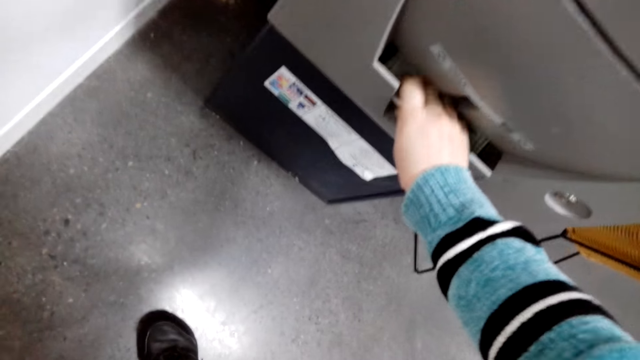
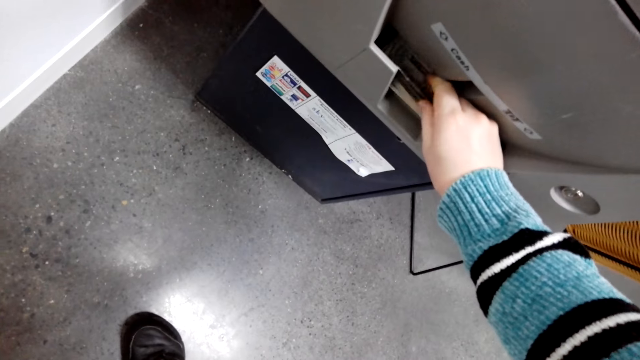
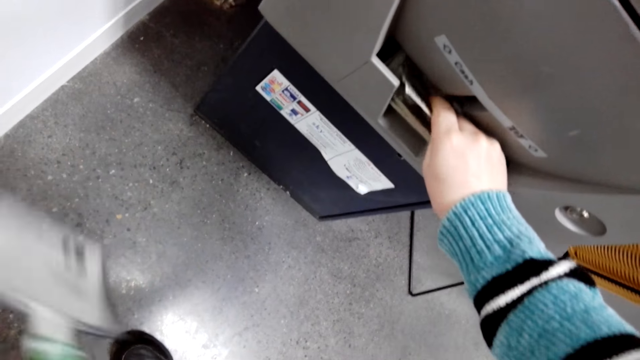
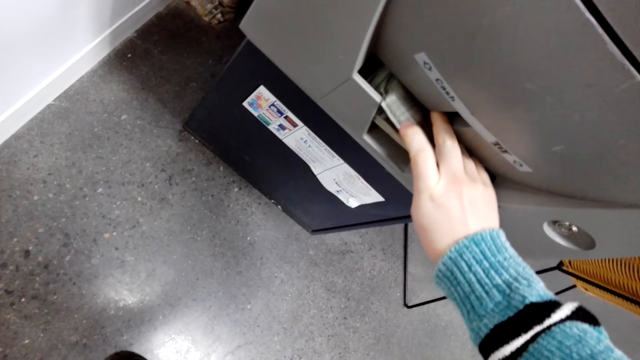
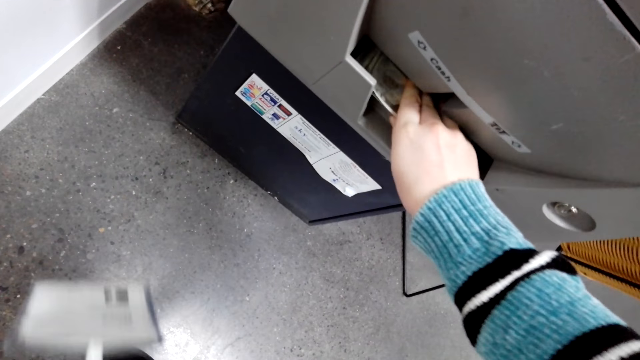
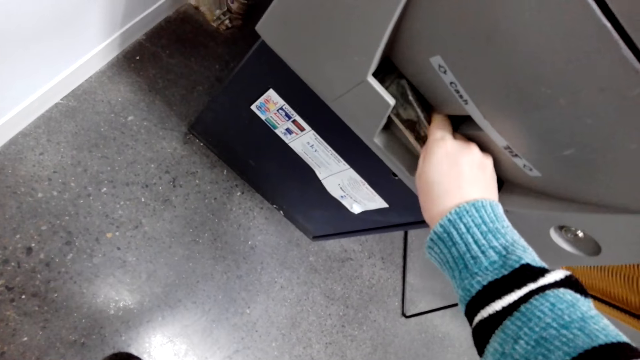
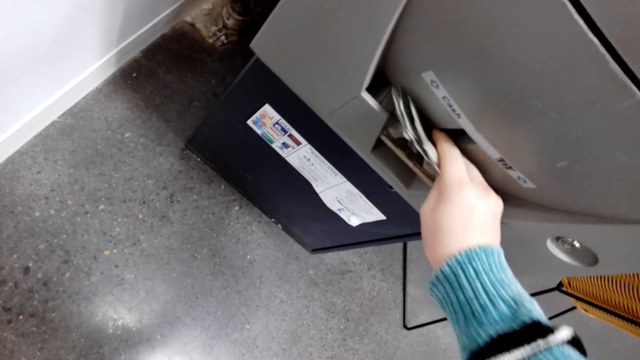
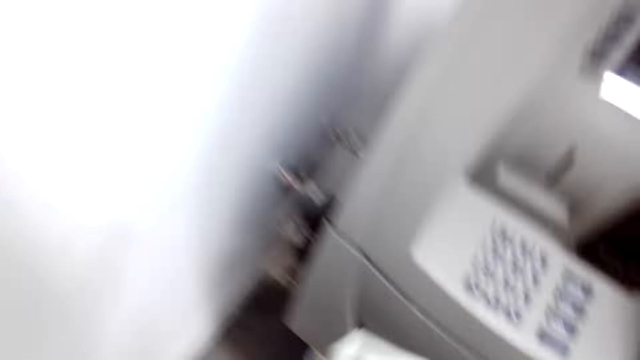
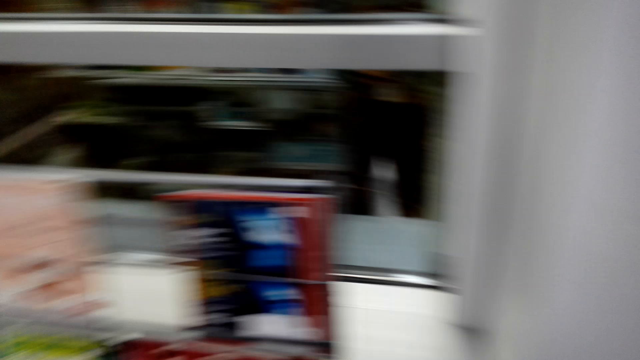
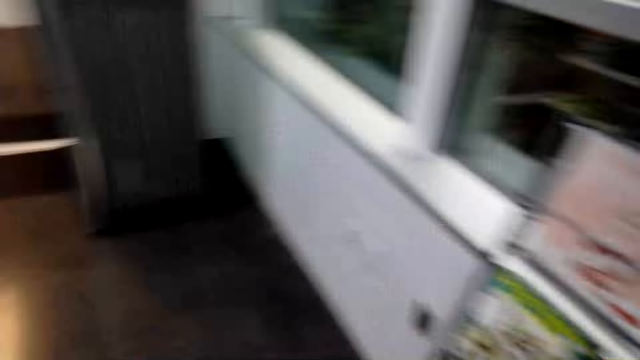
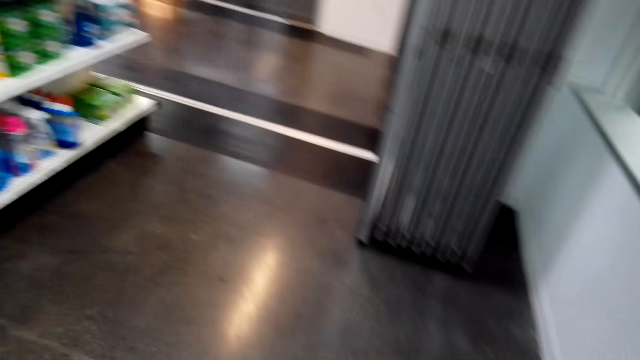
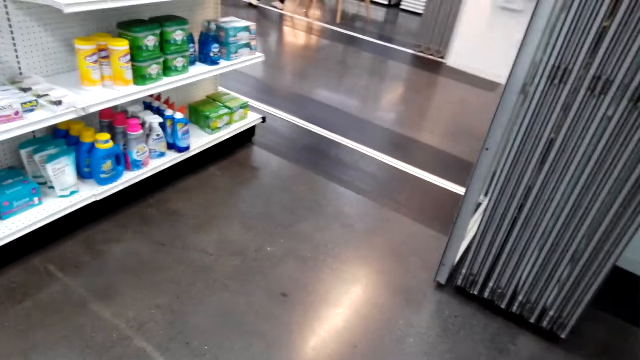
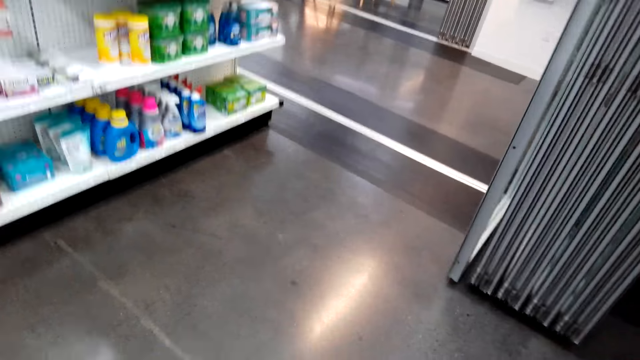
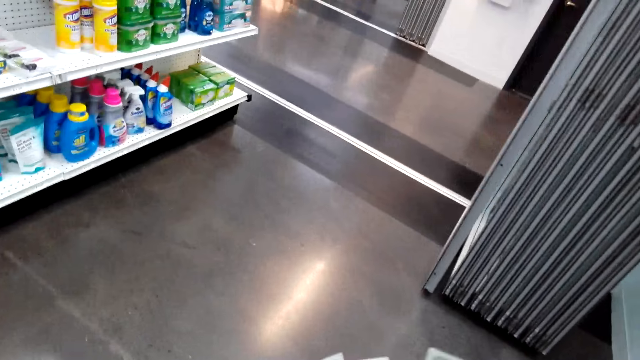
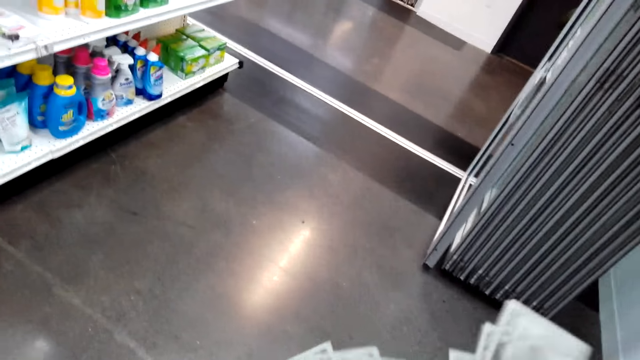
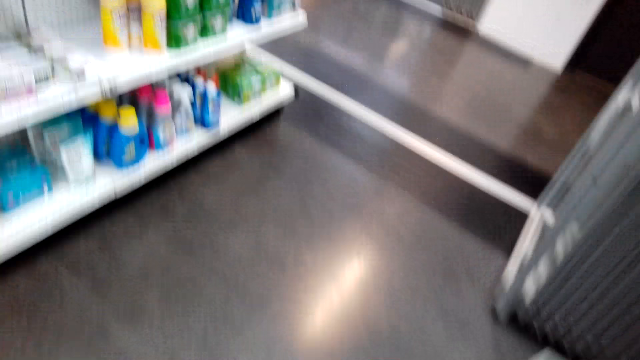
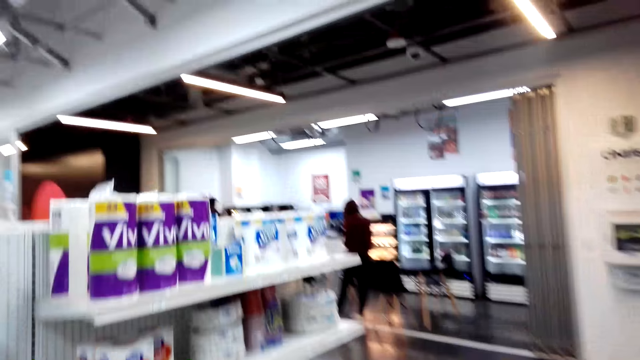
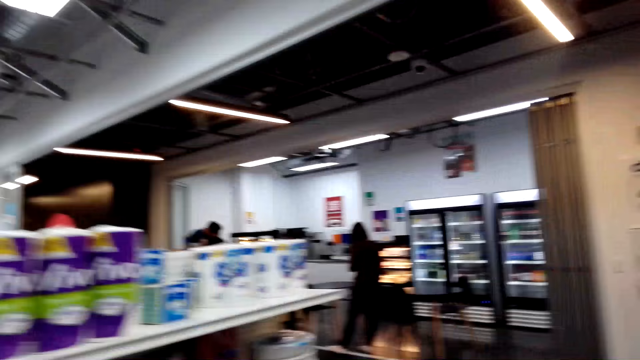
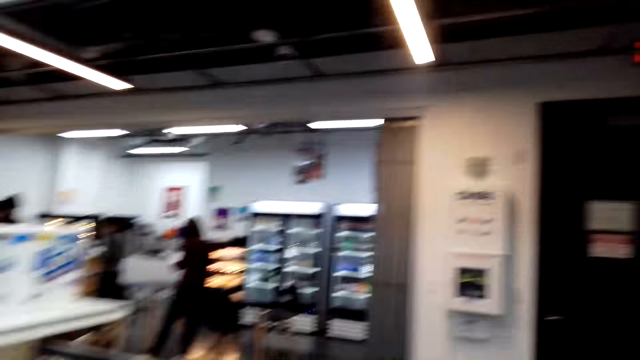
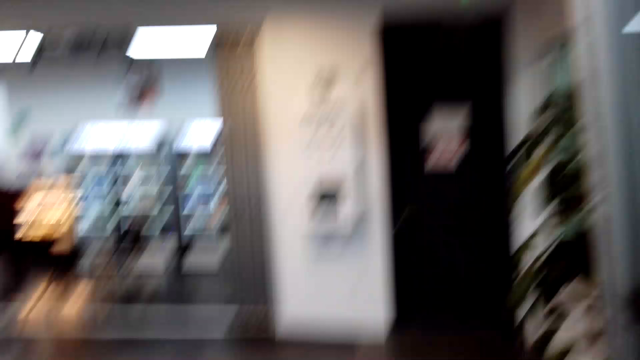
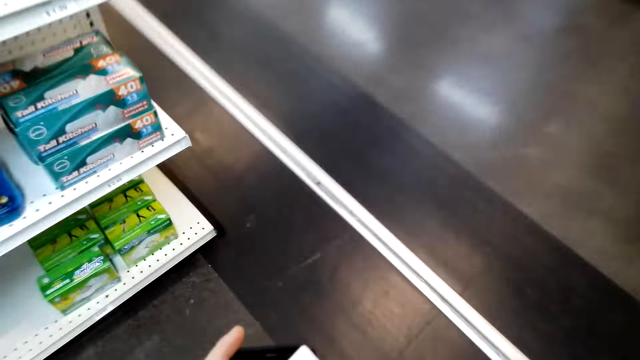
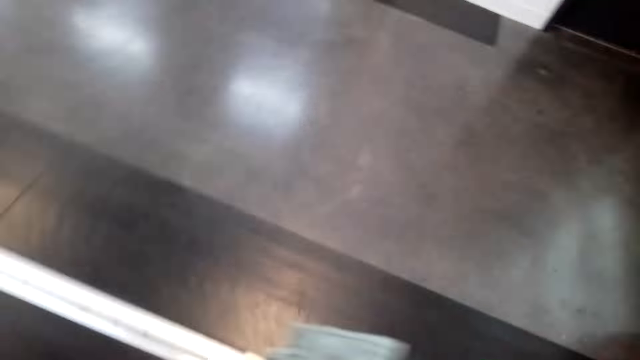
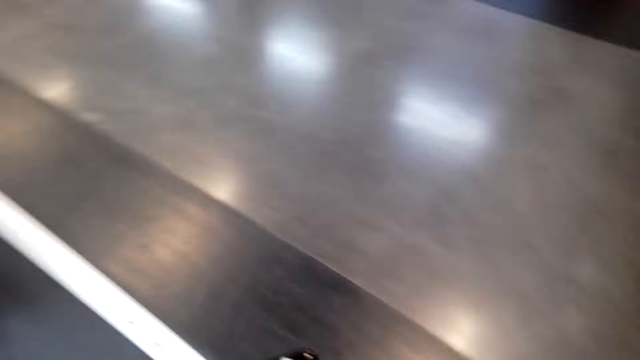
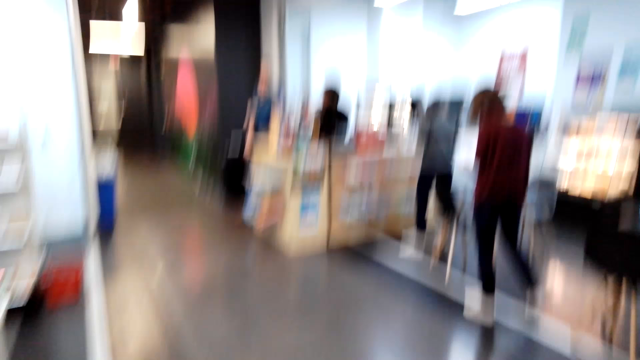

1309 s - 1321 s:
The camera wearer picks up cash or money from the machine. They walk in the room. They count the money, and walk around.

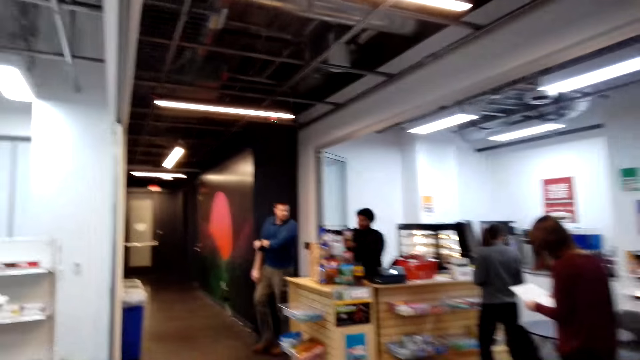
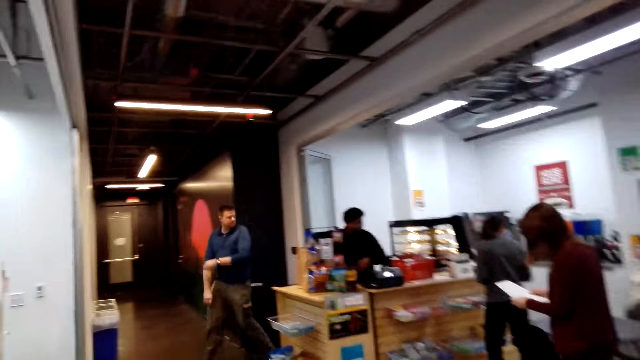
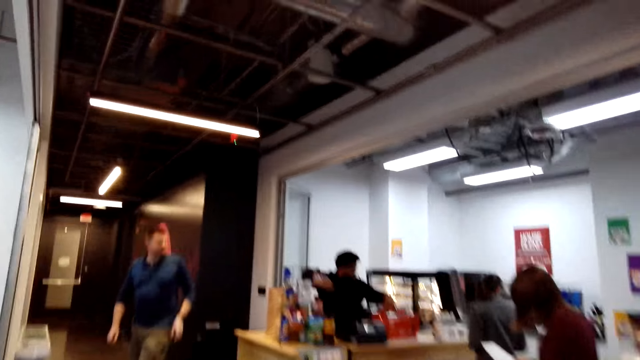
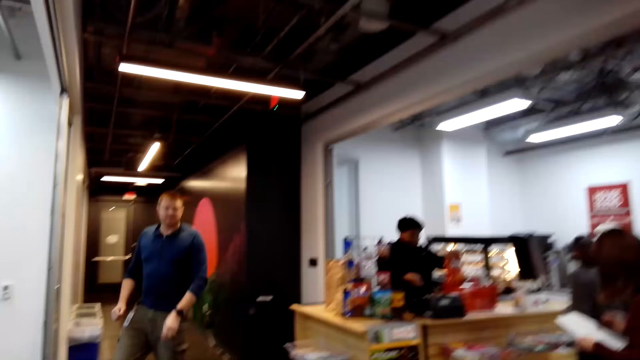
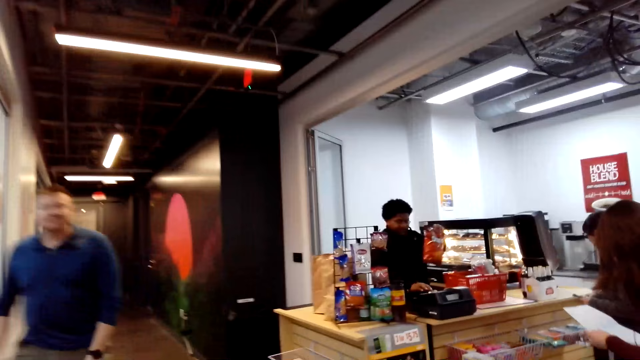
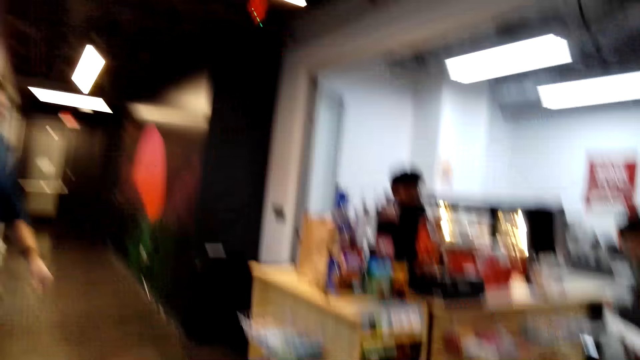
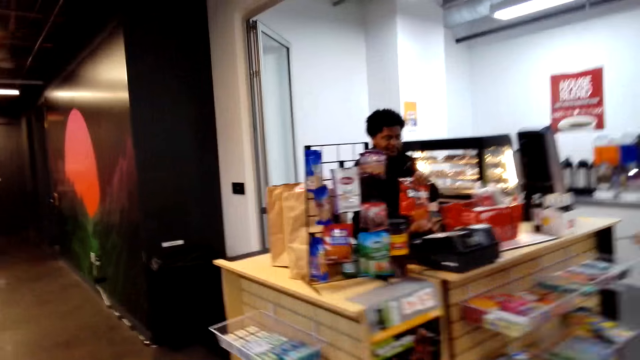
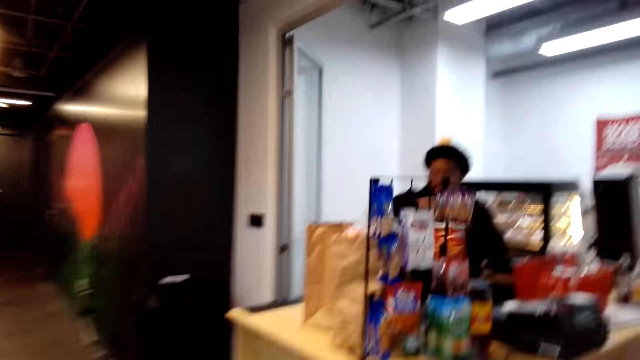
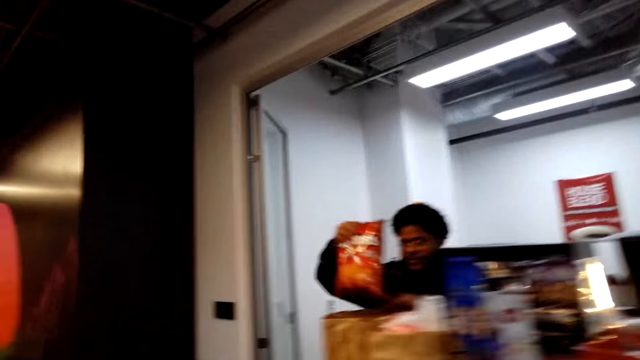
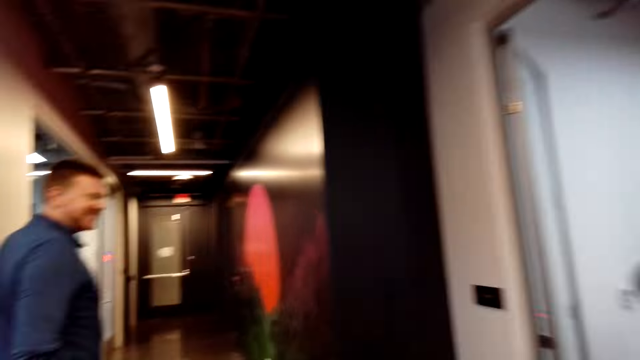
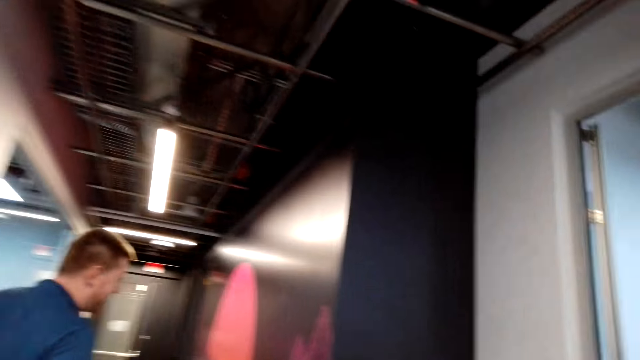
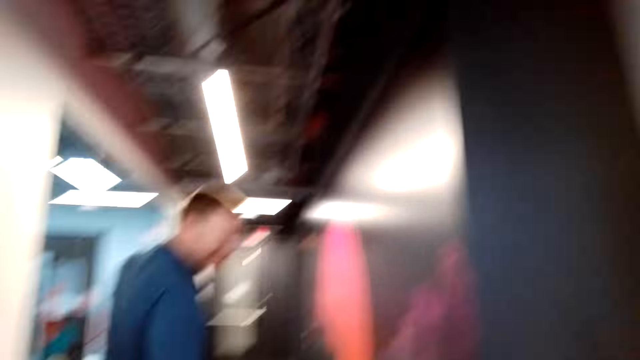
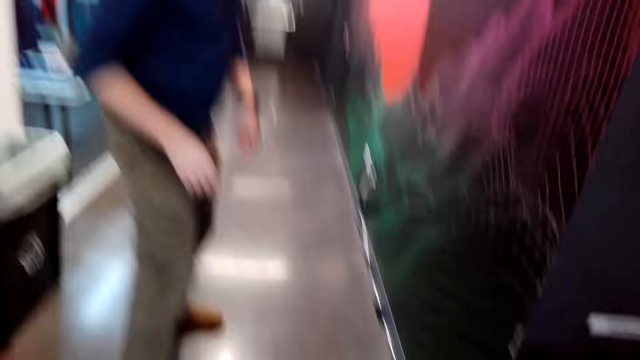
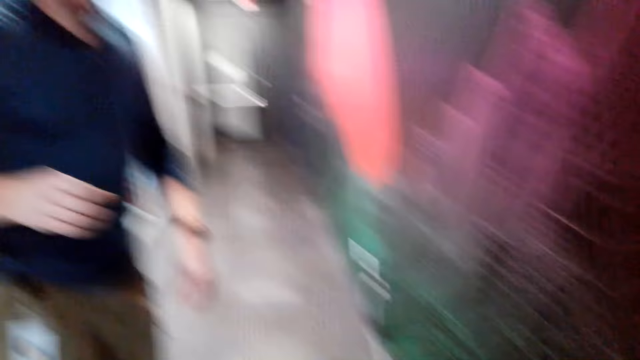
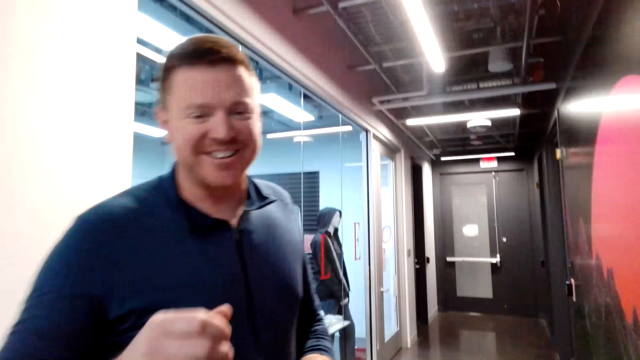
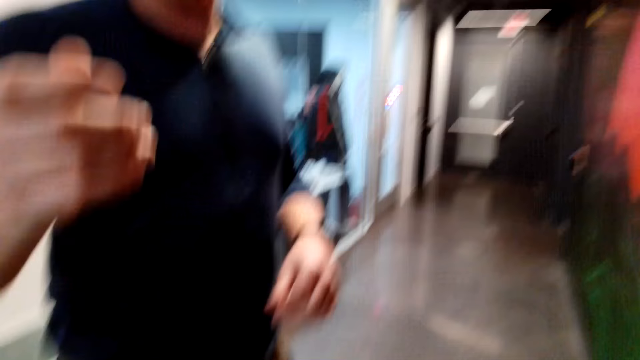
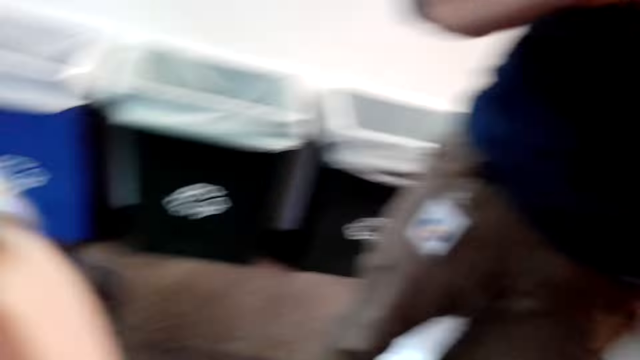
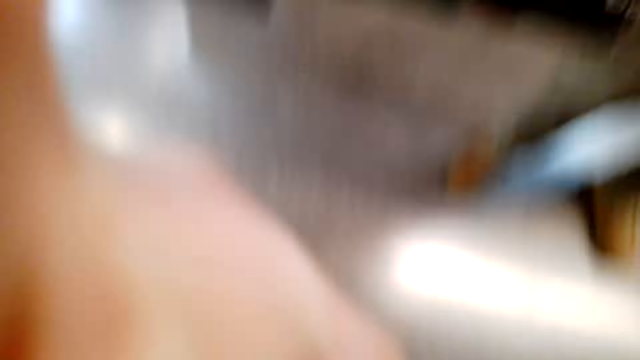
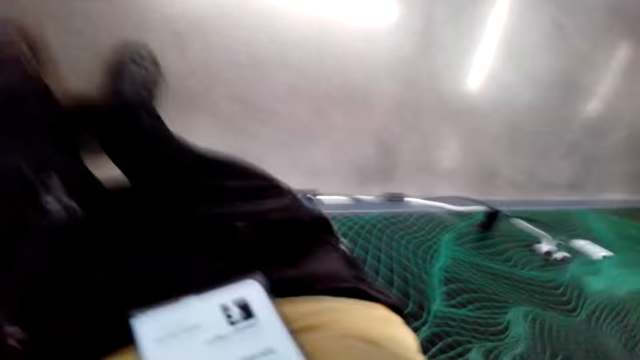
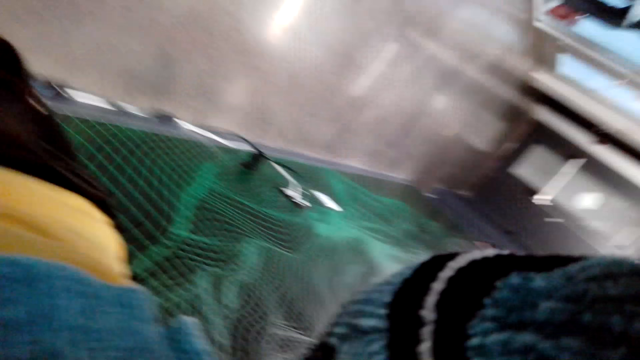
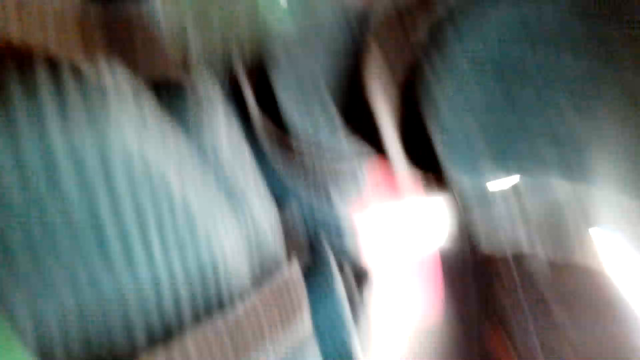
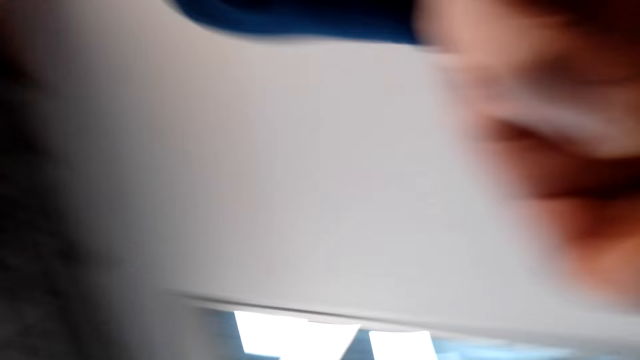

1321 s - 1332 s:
A man walks in the room. Another man scans the snack. The other man puts something in the brown bag. The first man interacts with the camera wearer. The camera wearer holds the ATM card. The first man takes the camera from the camera wearer.
